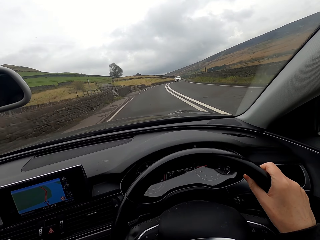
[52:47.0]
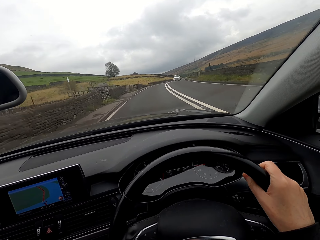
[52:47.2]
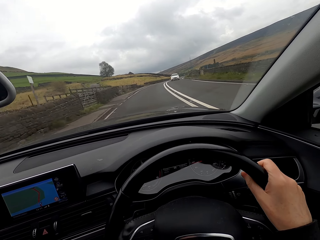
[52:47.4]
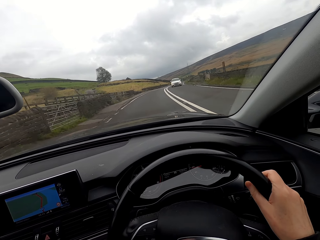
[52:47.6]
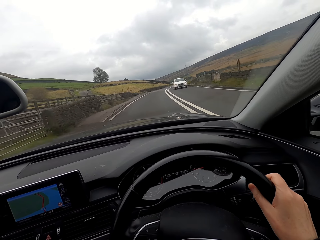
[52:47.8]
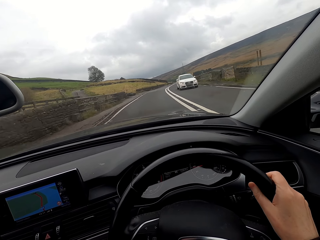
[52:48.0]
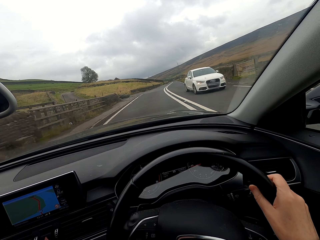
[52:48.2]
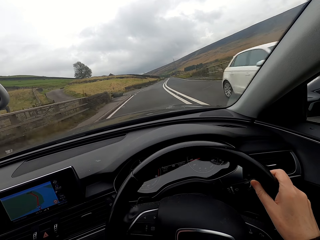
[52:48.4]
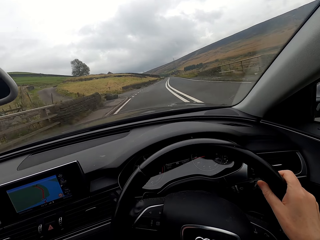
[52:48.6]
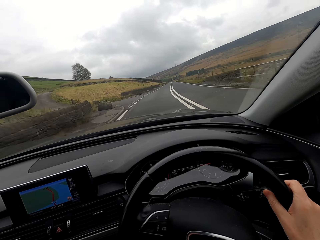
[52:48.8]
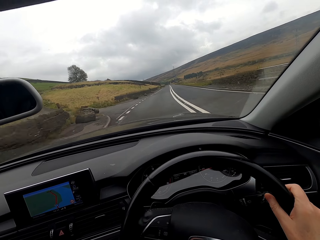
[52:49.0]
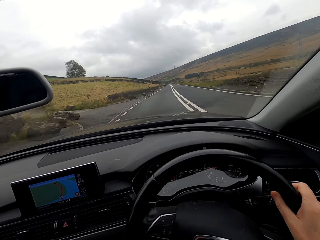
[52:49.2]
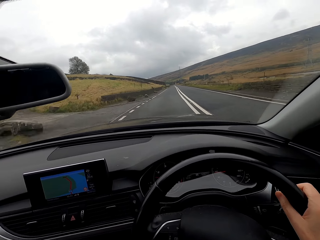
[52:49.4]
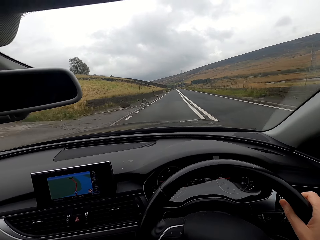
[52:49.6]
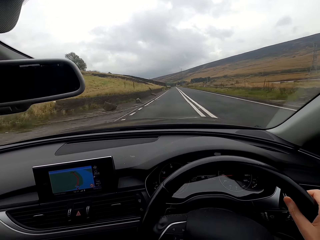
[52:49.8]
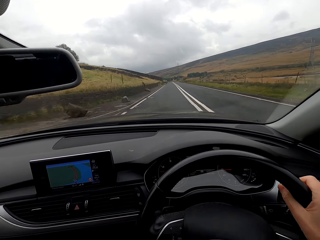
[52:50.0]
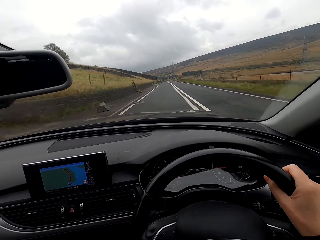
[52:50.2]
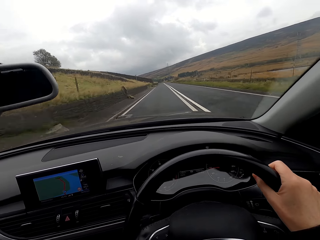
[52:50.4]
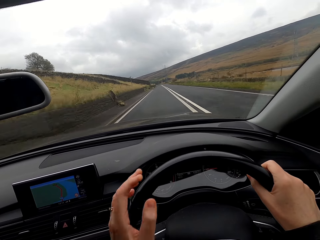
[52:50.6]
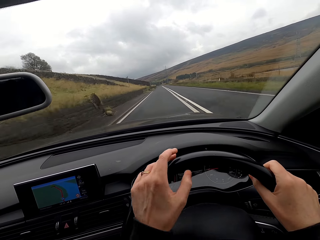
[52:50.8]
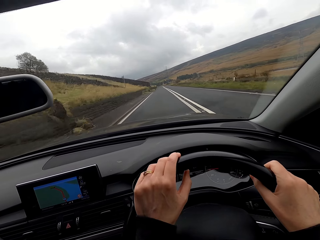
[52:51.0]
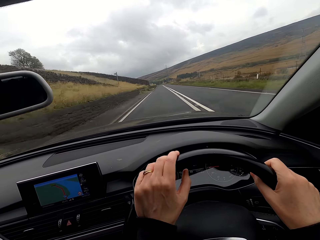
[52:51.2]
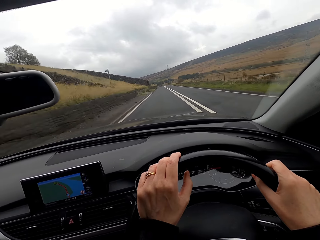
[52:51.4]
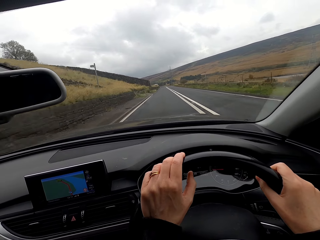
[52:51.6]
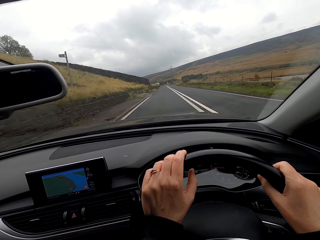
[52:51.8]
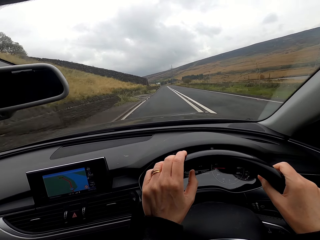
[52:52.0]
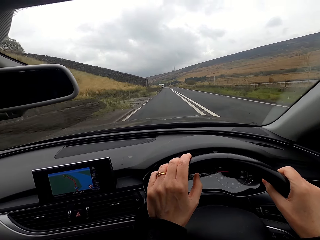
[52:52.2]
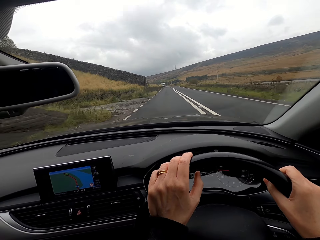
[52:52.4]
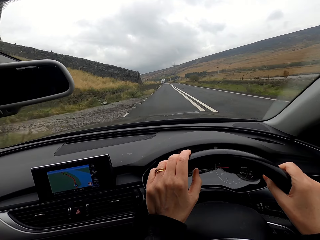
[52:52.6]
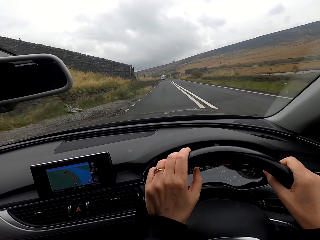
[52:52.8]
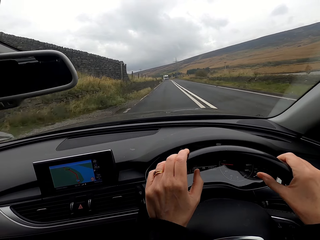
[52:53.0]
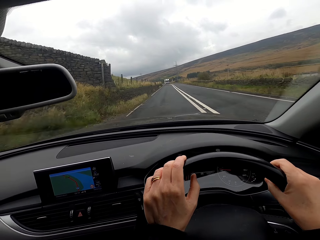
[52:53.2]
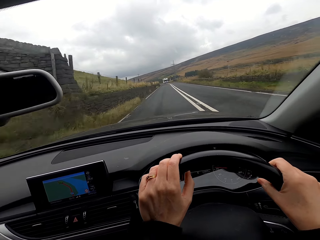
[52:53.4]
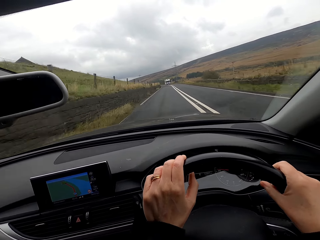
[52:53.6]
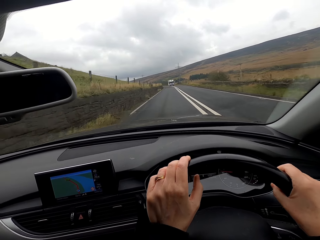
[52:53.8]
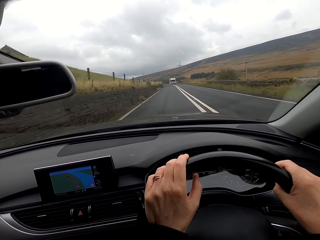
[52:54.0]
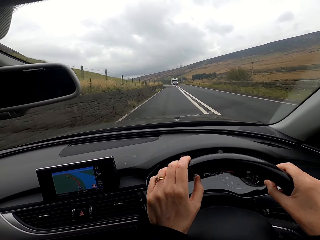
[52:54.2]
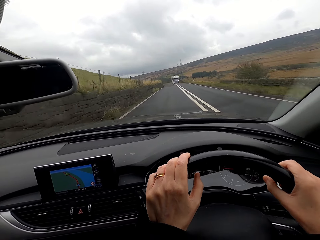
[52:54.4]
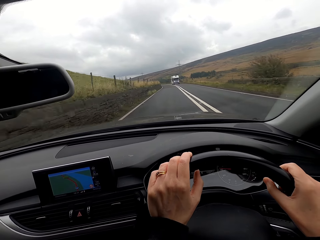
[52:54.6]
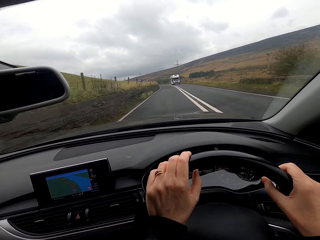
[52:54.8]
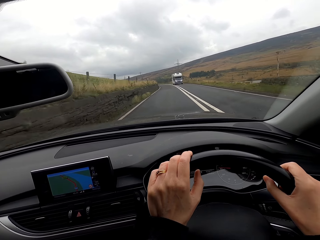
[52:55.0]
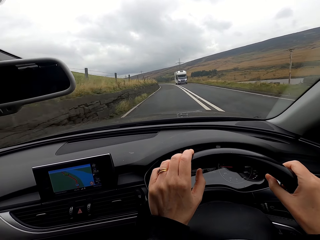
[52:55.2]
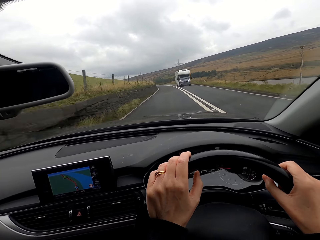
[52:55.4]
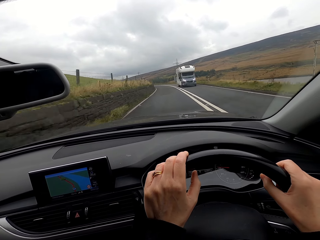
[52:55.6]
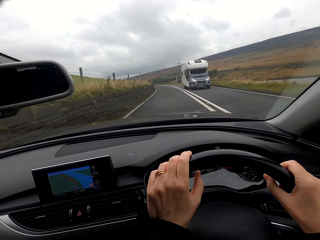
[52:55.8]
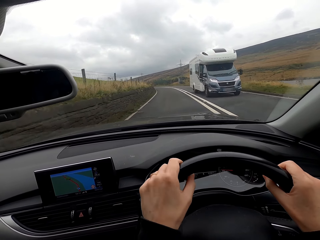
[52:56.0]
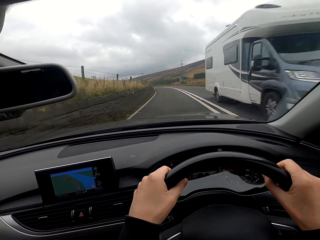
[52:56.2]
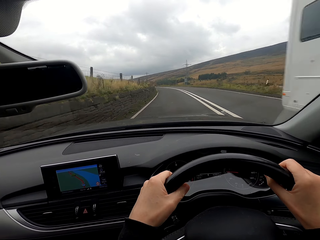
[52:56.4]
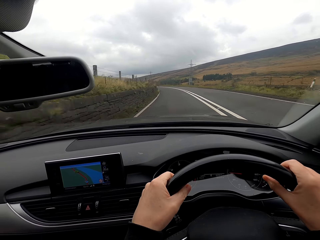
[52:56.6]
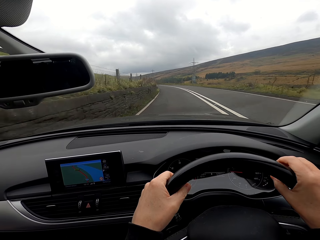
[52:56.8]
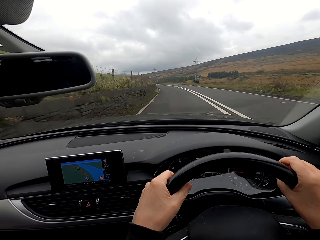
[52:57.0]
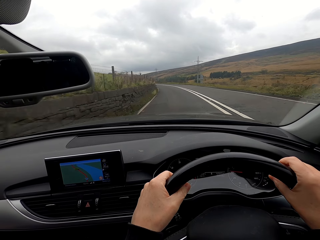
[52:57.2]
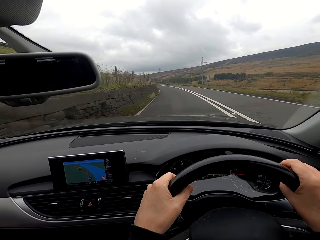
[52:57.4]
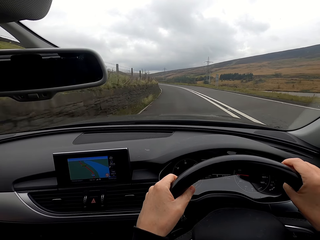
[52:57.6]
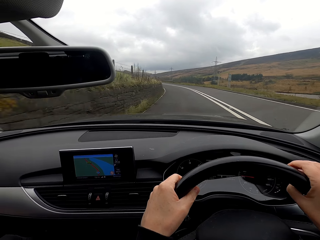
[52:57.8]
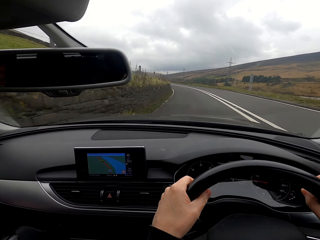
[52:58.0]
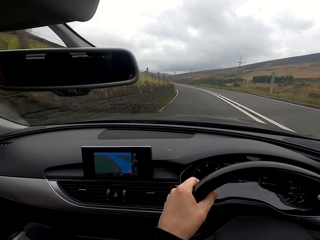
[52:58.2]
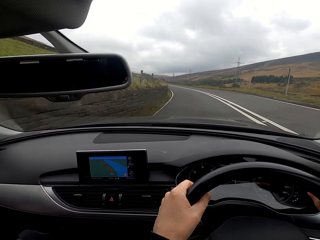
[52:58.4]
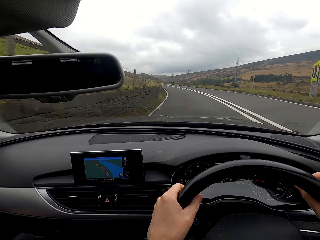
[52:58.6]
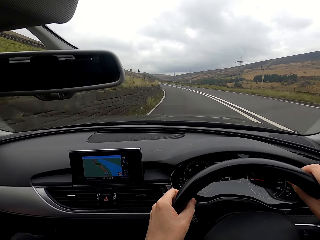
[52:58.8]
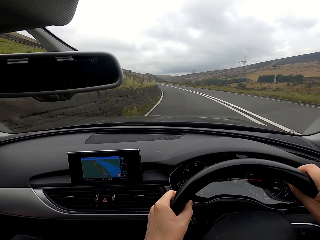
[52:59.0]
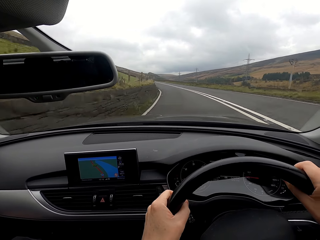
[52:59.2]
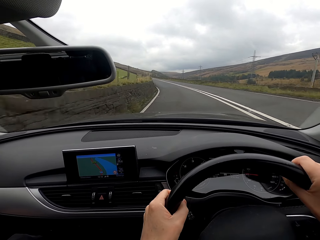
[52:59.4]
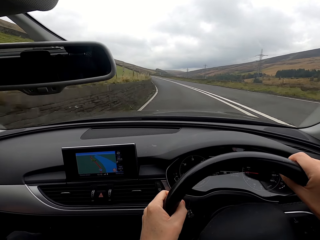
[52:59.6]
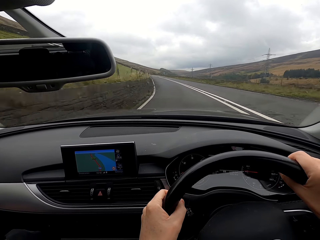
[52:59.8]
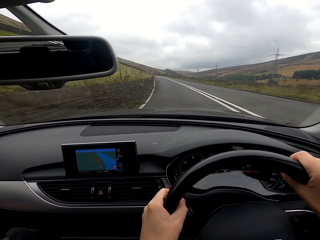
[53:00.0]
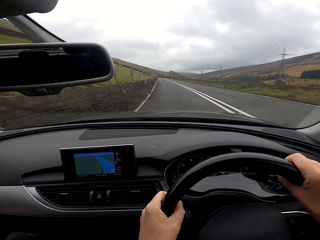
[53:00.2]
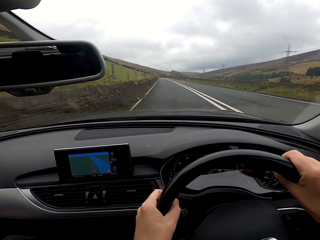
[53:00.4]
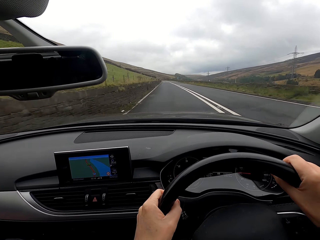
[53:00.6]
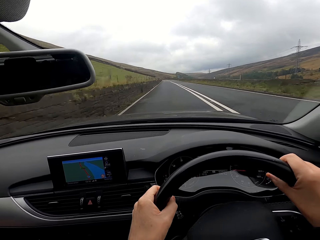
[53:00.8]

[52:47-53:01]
A white car drives past the camera wearer. A white truck drives past the camera wearer.

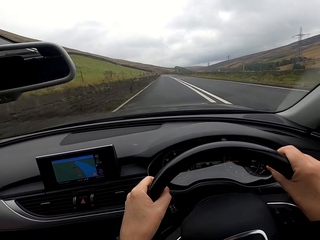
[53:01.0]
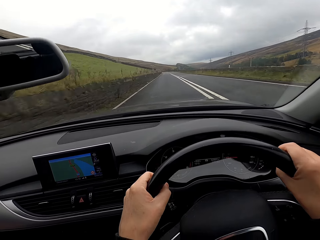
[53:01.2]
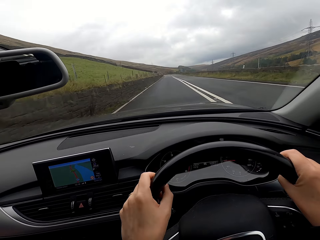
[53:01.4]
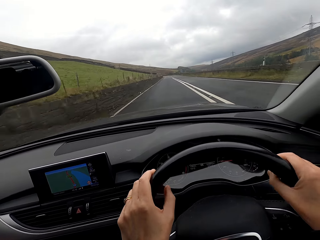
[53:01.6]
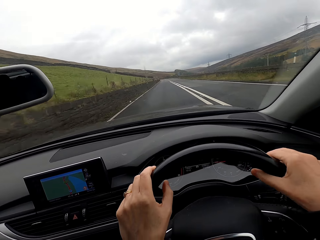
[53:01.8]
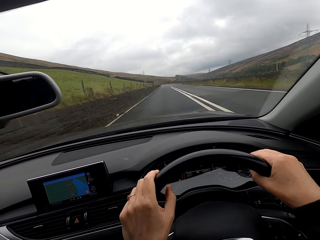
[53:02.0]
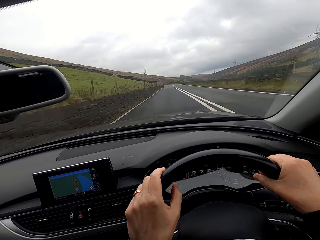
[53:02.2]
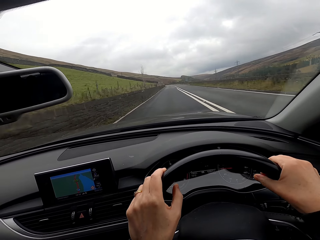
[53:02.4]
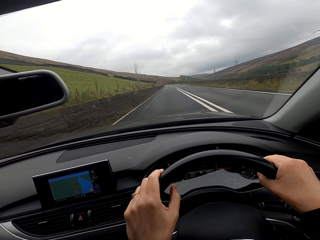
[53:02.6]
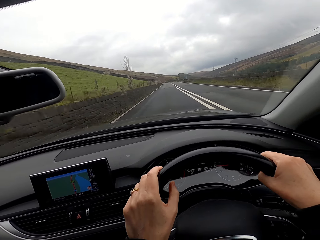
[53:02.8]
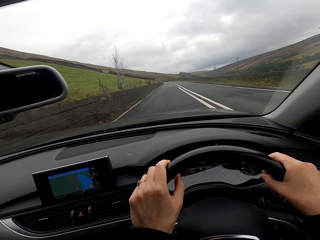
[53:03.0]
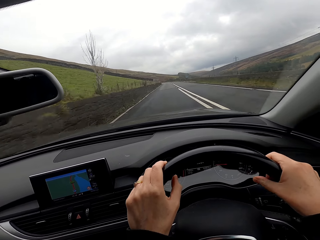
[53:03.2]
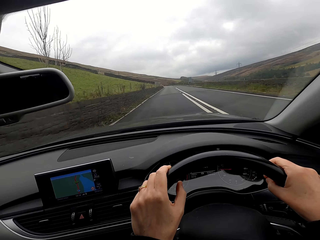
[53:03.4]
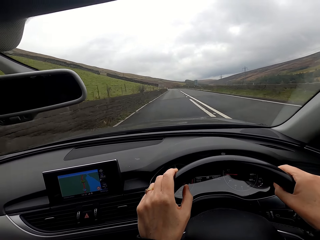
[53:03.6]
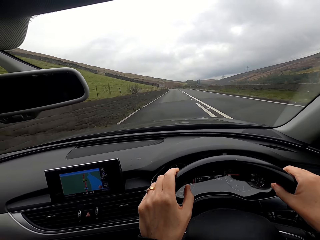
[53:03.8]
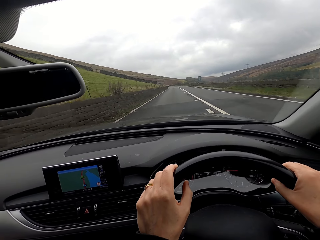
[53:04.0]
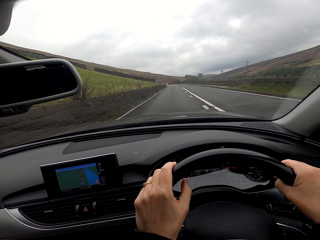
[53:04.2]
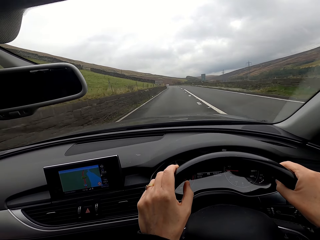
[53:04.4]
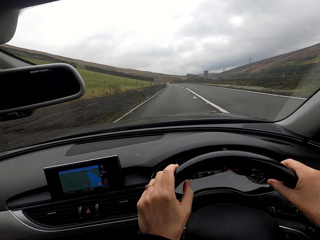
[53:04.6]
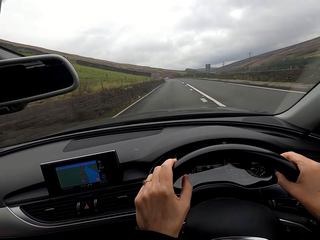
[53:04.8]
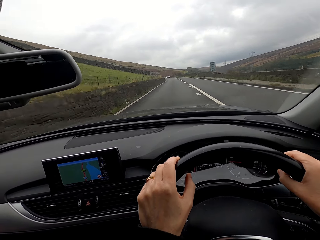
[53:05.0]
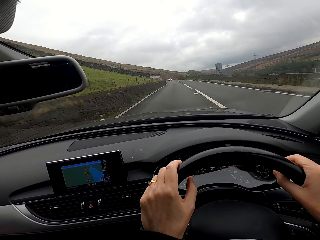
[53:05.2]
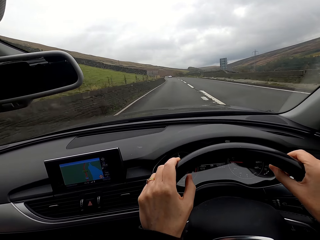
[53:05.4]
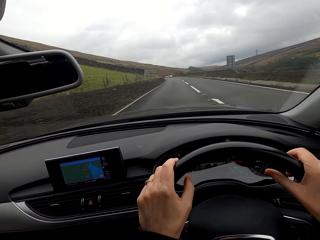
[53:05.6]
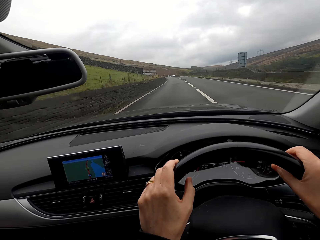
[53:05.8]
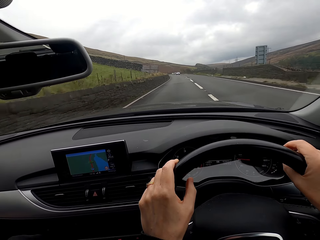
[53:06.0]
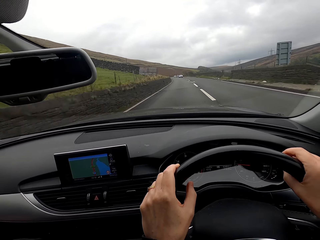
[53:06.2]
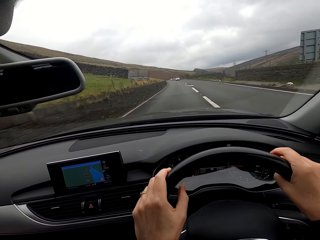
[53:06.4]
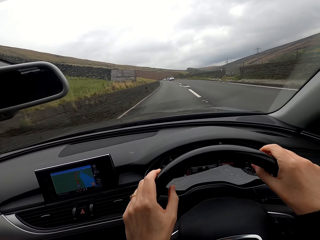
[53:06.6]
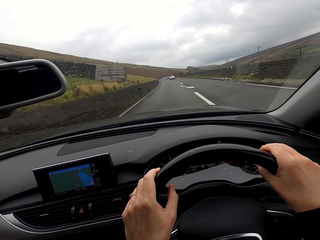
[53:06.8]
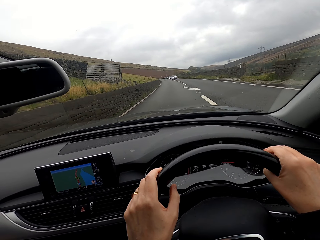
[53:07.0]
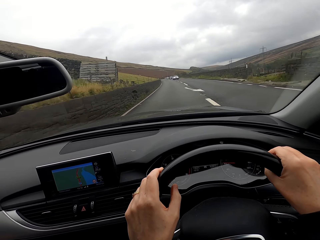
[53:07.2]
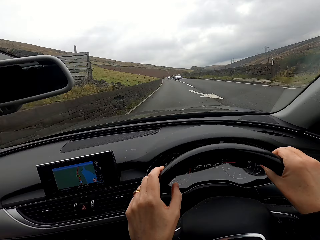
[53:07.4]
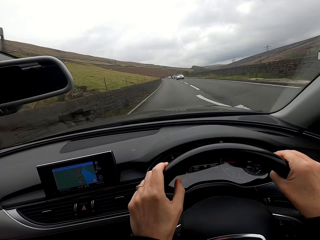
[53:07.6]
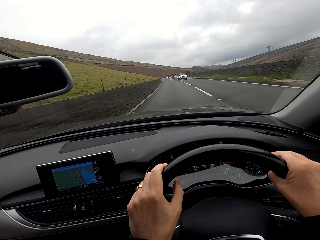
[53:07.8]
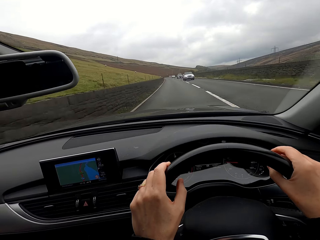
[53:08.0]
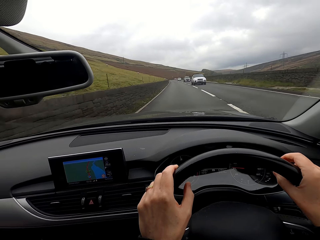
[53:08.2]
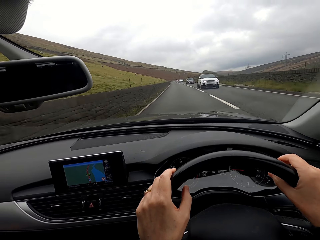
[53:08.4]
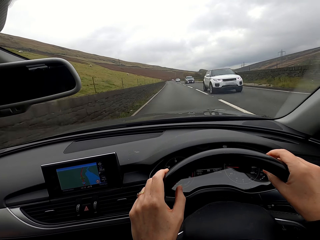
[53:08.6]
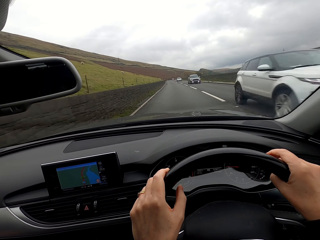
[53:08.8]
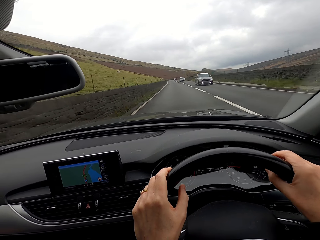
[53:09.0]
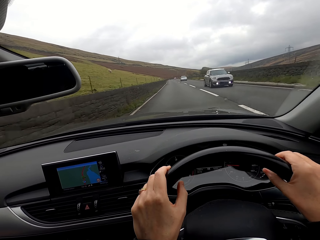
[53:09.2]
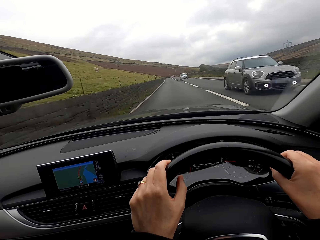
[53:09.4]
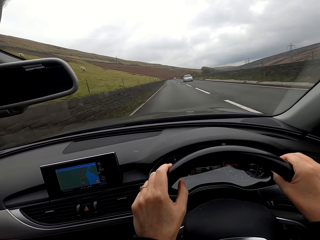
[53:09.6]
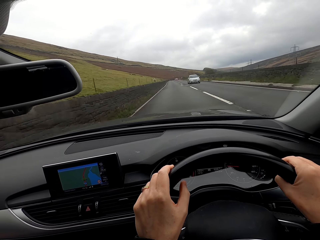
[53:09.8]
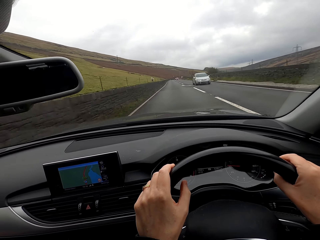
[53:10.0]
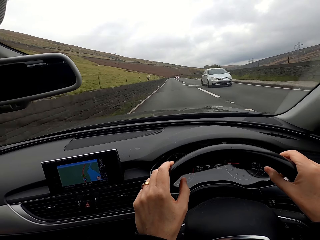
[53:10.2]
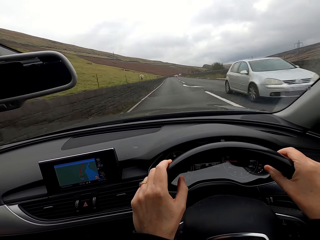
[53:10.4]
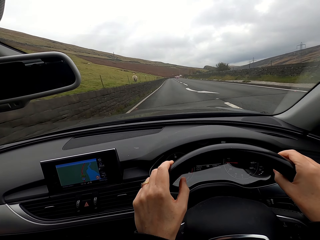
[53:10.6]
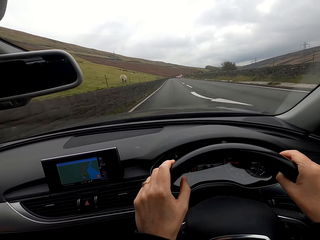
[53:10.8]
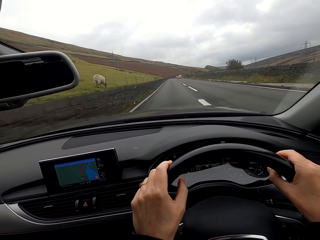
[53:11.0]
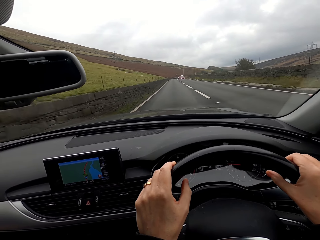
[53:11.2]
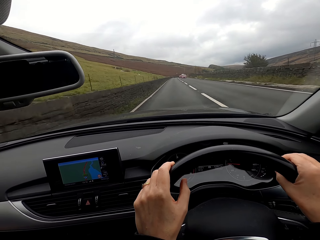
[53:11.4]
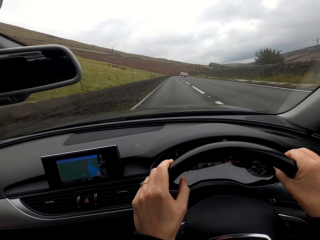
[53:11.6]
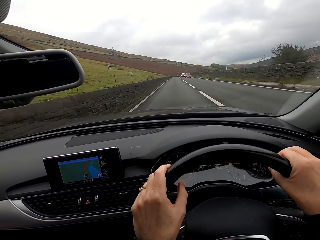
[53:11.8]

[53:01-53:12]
A white car drives past the camera wearer. A grey car drives past the camera wearer. A silver car drives past the camera wearer.
